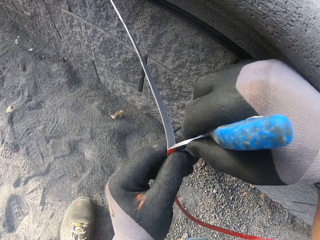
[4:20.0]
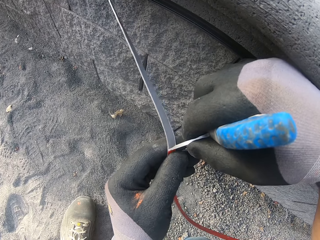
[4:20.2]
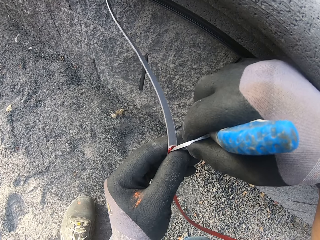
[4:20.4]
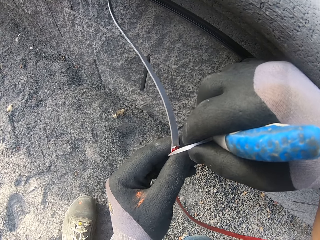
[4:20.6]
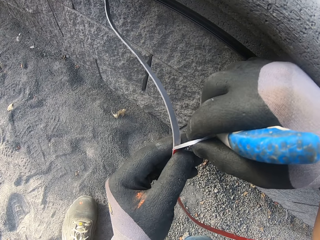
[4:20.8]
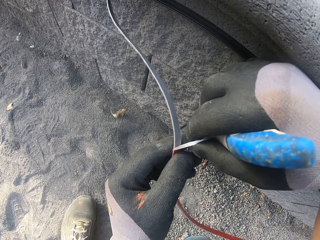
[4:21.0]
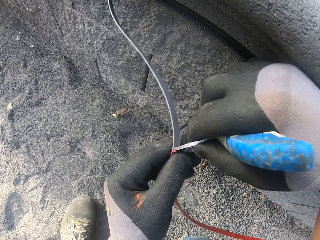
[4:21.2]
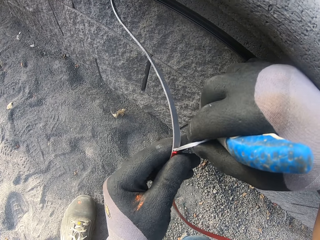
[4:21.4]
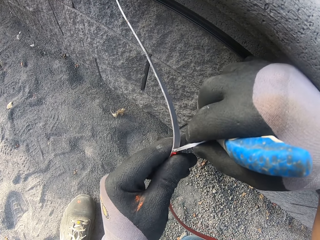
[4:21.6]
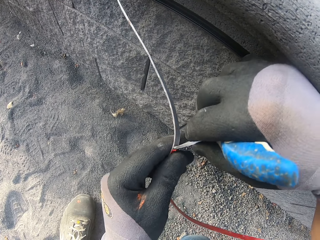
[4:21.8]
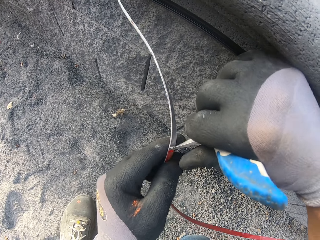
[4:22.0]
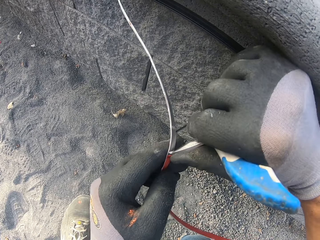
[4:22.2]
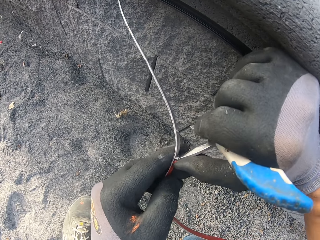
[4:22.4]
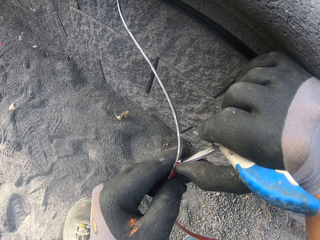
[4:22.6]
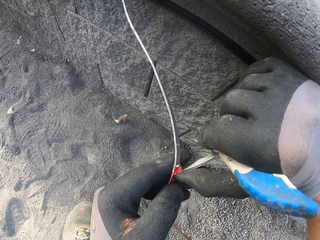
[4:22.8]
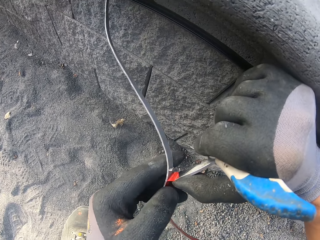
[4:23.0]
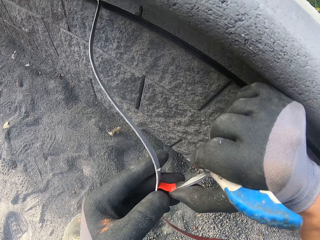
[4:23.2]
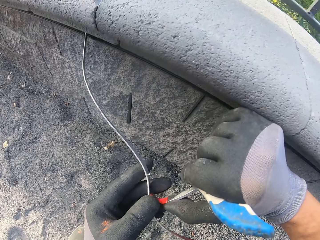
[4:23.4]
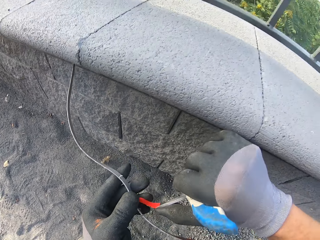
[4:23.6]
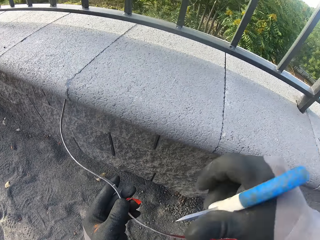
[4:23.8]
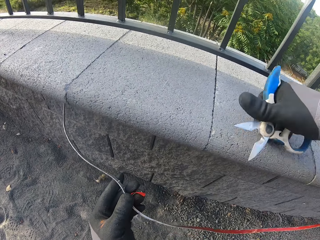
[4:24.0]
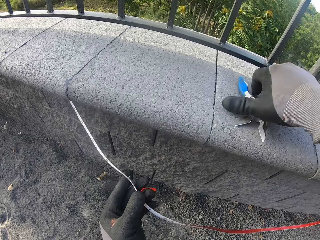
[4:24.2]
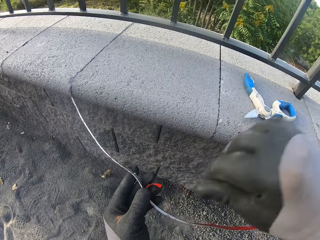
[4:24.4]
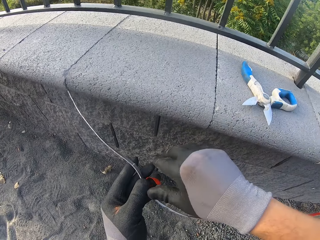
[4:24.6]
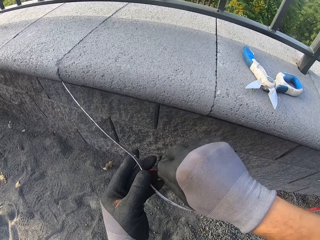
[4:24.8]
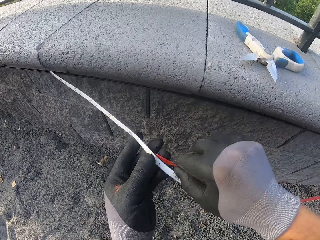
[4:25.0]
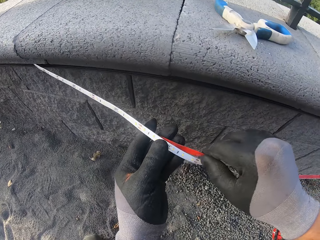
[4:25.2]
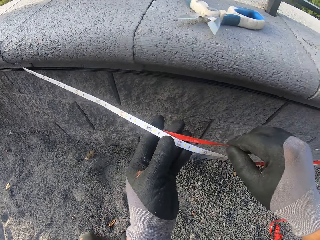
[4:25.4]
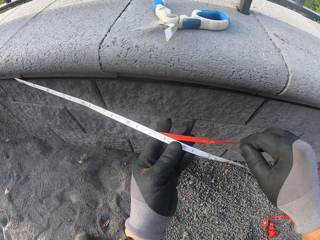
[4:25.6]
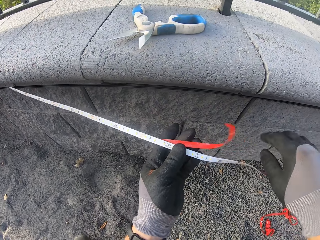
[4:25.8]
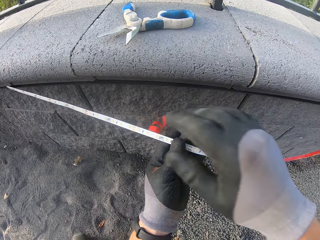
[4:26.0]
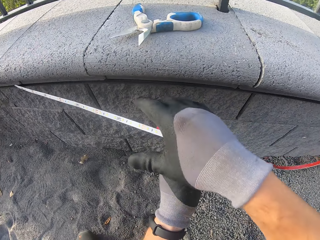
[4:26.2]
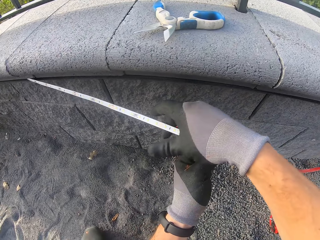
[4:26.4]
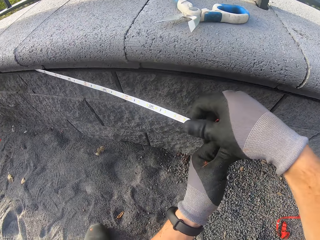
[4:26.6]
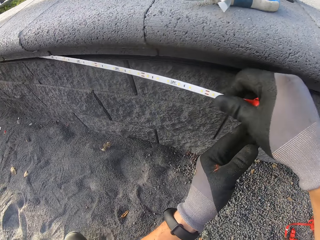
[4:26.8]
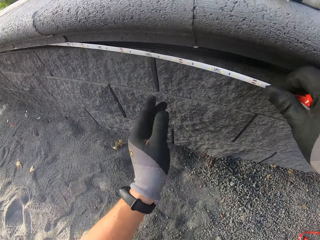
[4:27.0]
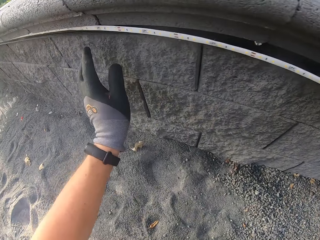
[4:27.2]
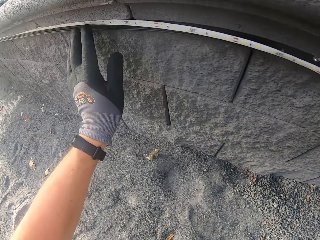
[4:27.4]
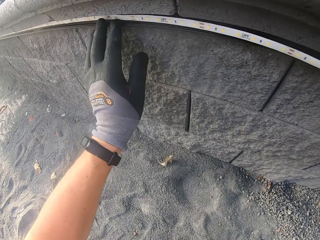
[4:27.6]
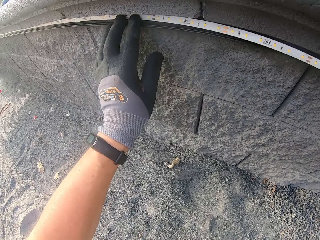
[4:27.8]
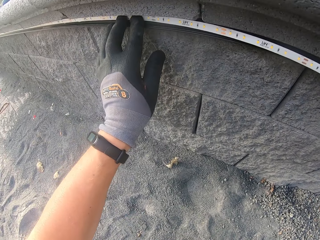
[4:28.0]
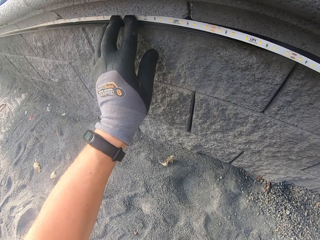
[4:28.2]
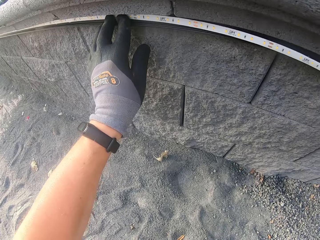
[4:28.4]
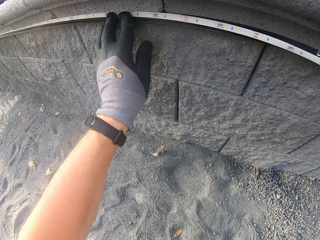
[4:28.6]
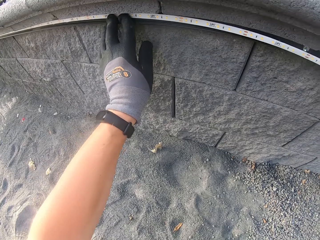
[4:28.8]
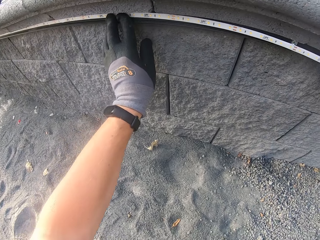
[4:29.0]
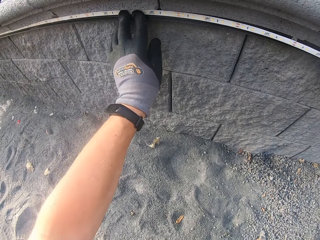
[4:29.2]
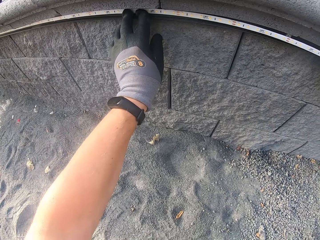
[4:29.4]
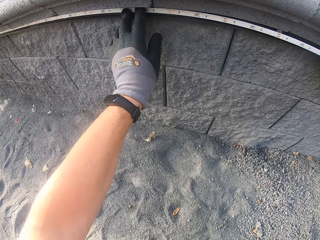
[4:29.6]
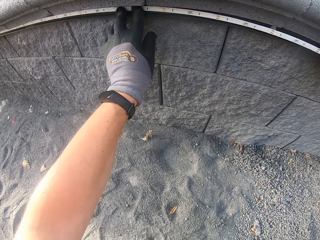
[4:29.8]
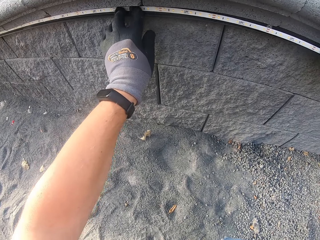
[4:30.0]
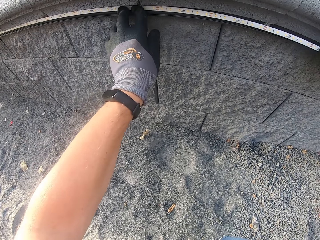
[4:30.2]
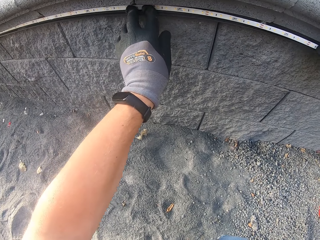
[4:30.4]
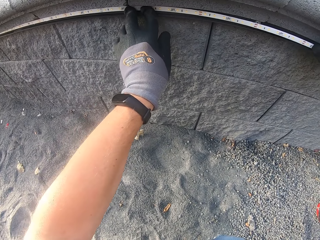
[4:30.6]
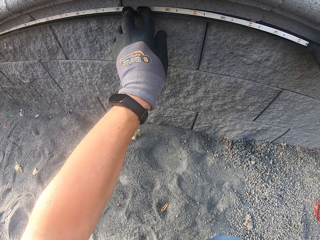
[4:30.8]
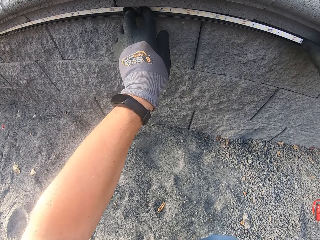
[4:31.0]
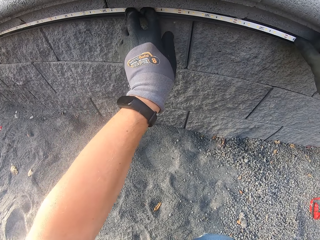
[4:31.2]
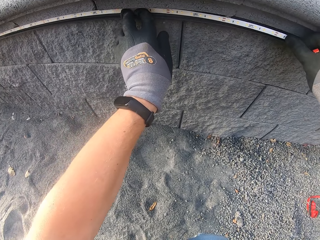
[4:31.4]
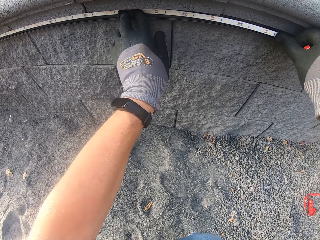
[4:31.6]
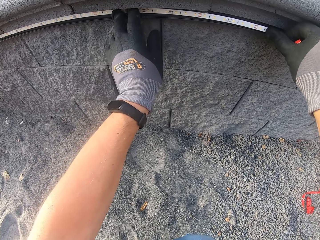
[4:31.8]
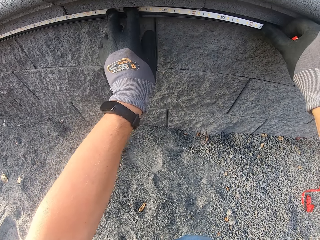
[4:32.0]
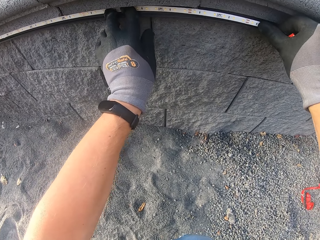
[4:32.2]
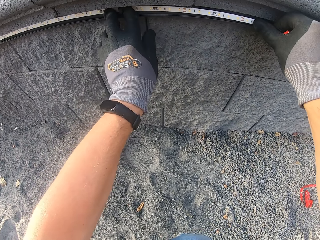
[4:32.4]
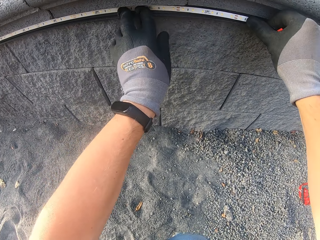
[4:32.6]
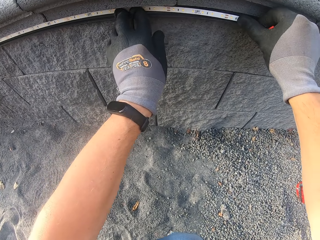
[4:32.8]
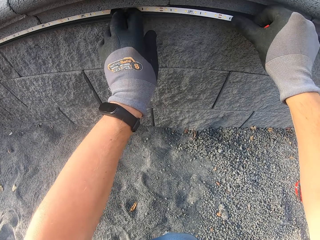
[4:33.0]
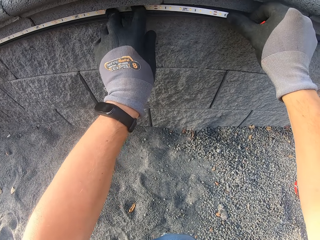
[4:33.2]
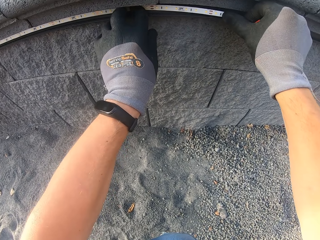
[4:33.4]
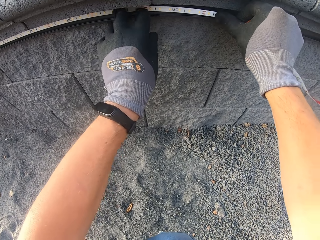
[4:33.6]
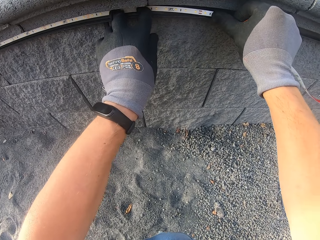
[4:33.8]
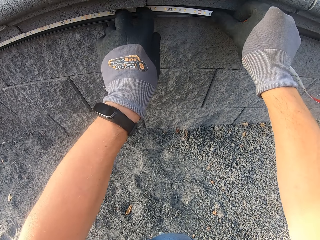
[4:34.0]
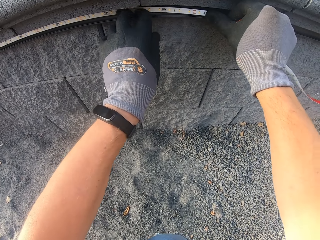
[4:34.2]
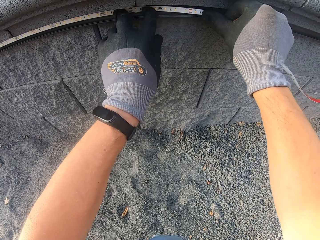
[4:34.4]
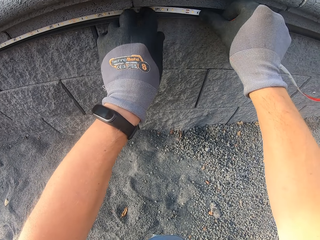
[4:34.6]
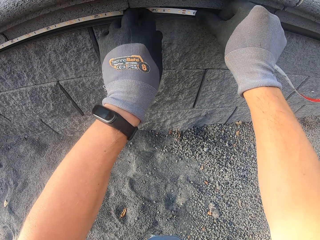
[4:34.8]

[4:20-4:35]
The camera wearer sticks the LED to the wall.

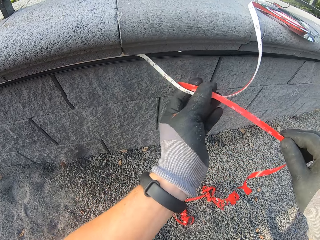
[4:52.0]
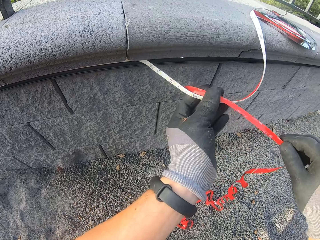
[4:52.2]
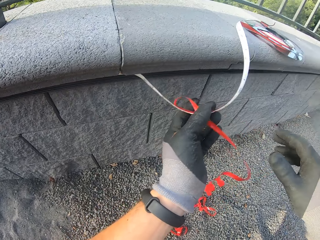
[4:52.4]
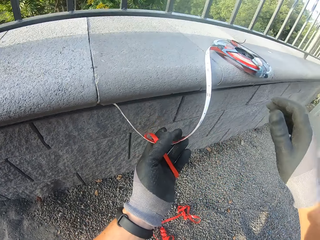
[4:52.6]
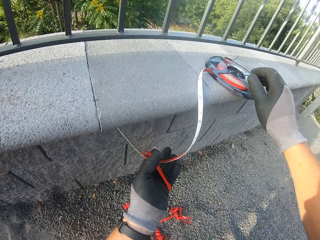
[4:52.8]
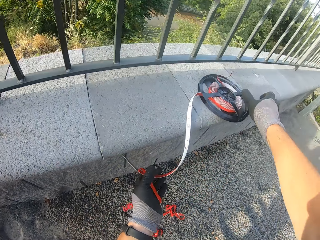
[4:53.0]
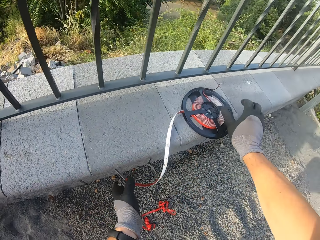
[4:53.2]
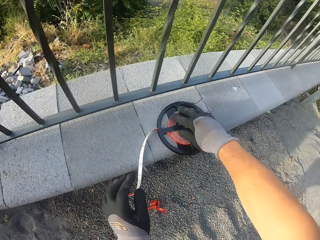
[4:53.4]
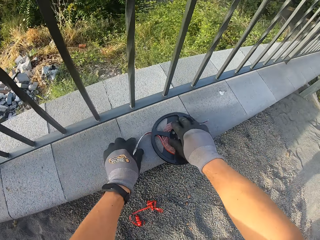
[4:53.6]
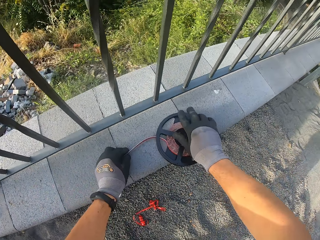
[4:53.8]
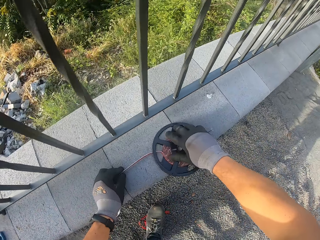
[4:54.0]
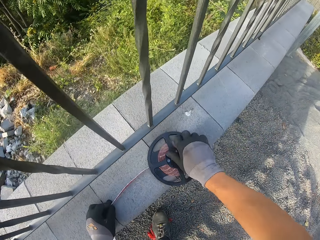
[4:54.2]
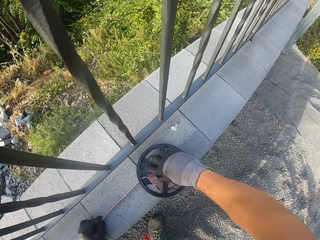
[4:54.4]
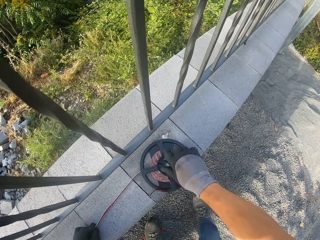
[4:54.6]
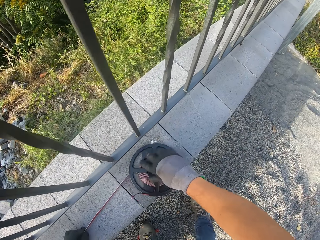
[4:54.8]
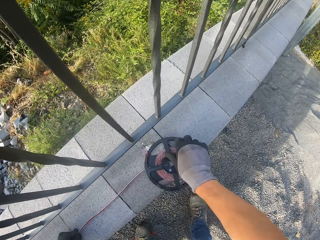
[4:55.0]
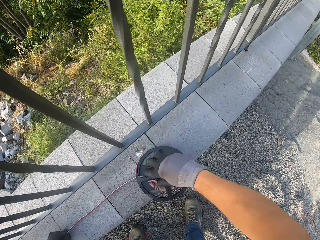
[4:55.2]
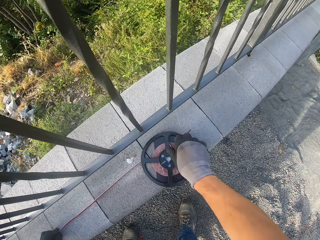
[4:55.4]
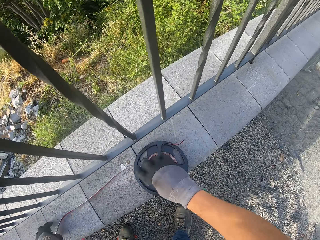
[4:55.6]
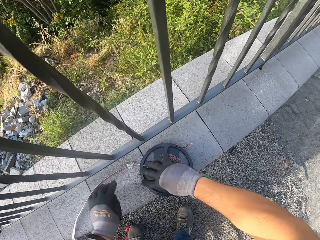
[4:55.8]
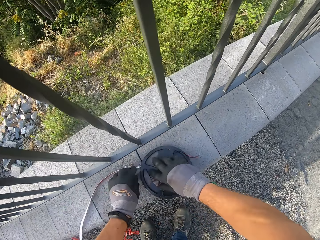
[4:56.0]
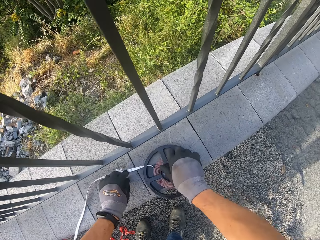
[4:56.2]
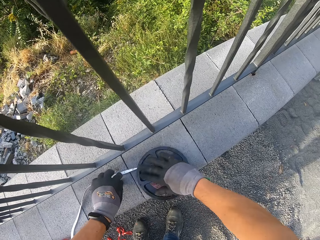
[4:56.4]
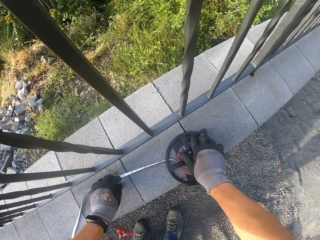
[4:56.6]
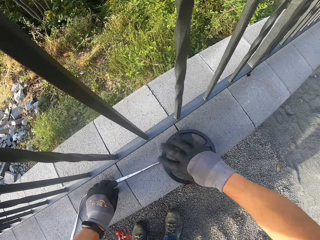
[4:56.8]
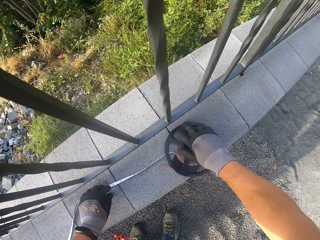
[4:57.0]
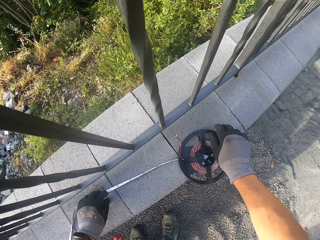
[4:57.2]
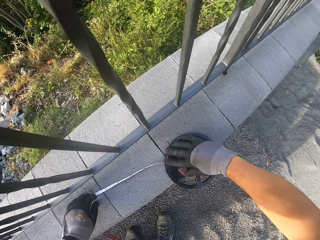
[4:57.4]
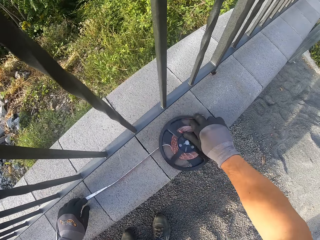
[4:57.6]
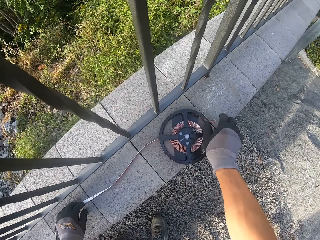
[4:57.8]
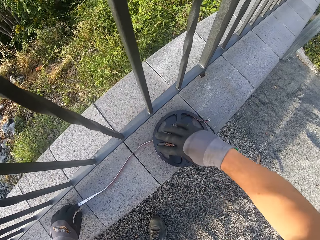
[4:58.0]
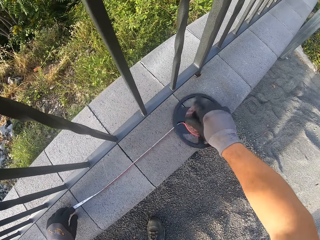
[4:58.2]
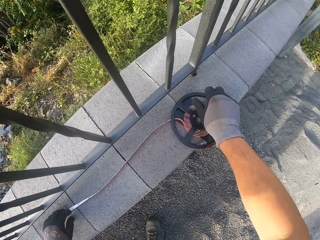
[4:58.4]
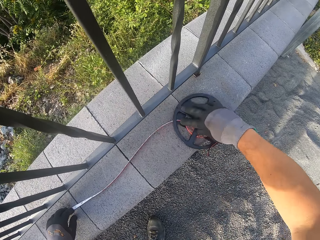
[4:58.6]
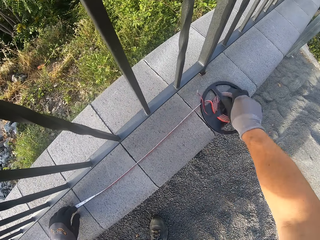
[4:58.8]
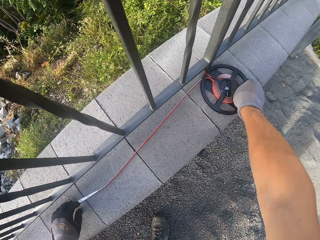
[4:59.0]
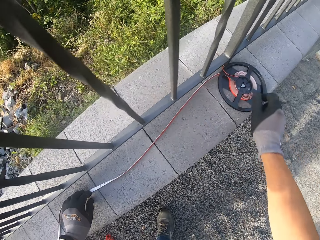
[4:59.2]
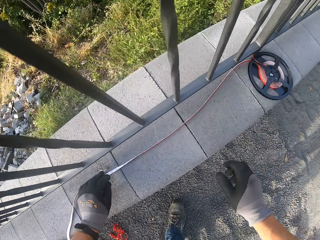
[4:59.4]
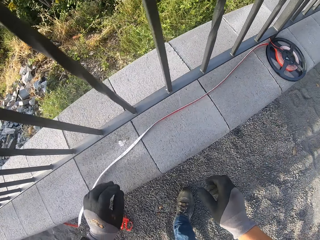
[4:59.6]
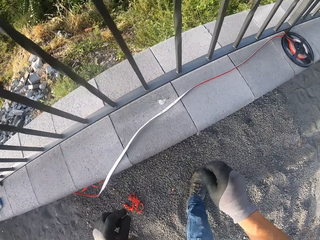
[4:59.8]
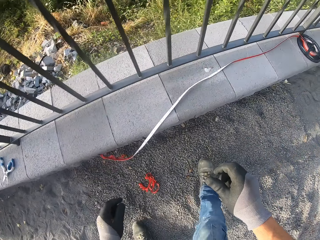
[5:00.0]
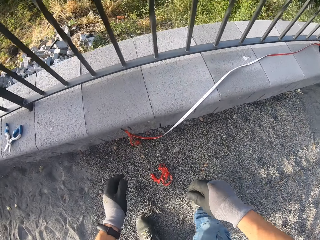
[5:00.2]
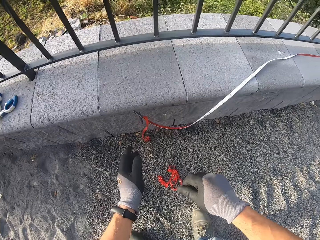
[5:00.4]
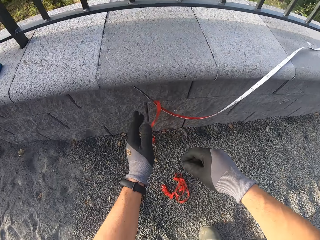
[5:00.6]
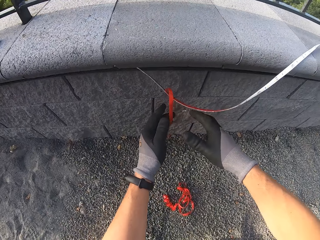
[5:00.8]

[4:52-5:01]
The camera wearer stretches the LED from its holder. They roll something.
